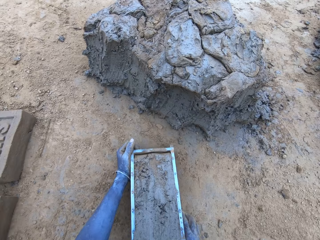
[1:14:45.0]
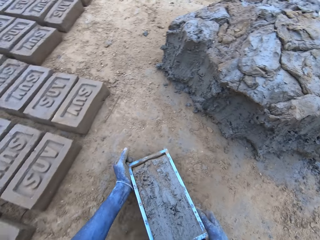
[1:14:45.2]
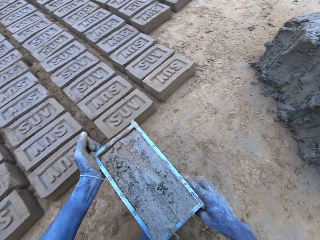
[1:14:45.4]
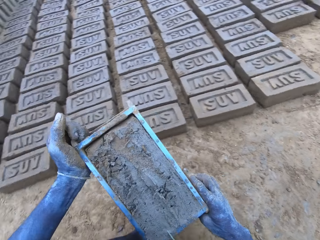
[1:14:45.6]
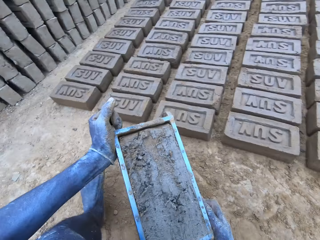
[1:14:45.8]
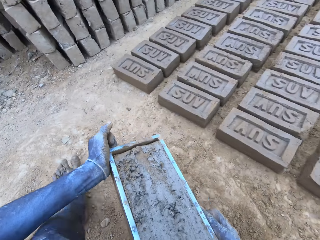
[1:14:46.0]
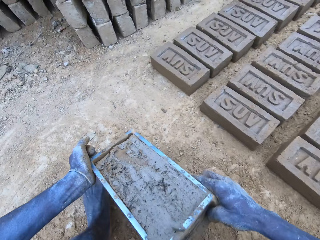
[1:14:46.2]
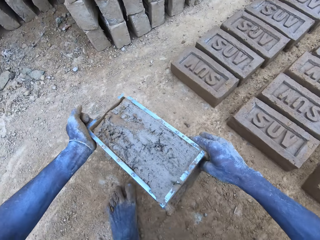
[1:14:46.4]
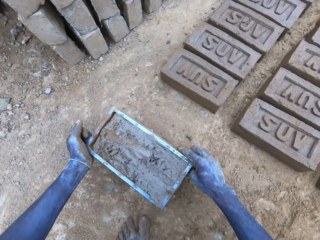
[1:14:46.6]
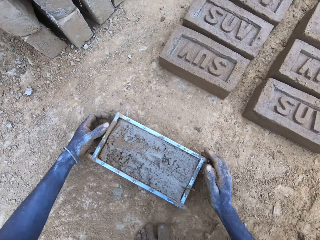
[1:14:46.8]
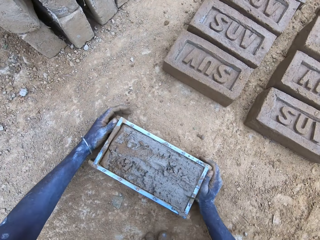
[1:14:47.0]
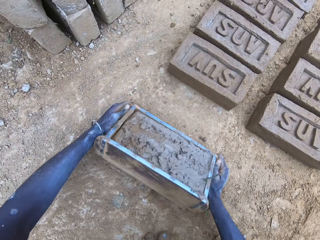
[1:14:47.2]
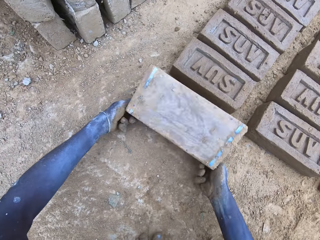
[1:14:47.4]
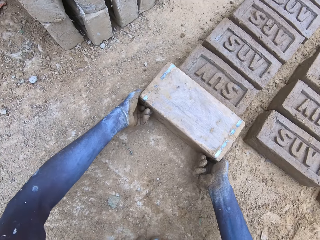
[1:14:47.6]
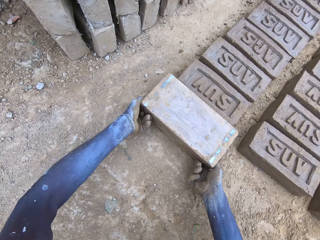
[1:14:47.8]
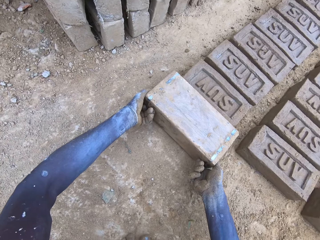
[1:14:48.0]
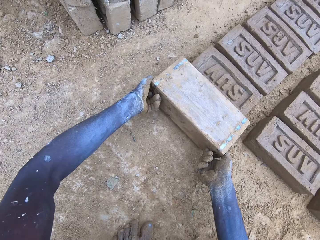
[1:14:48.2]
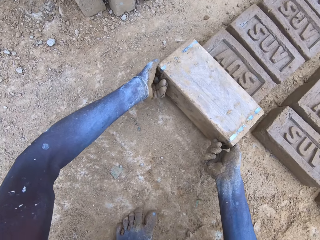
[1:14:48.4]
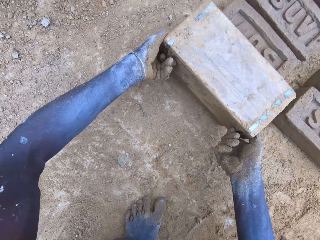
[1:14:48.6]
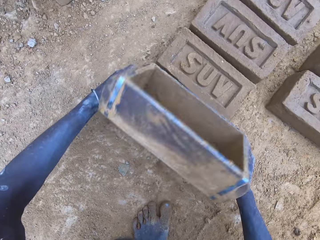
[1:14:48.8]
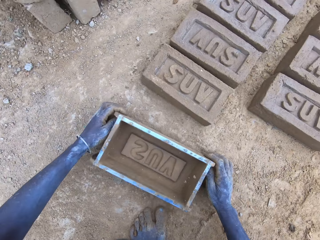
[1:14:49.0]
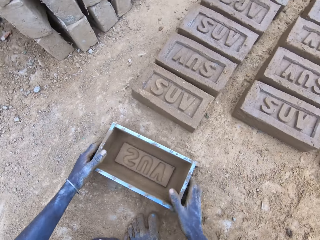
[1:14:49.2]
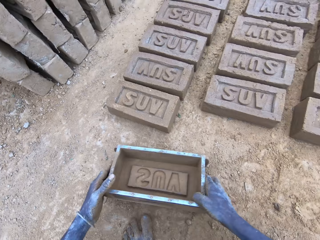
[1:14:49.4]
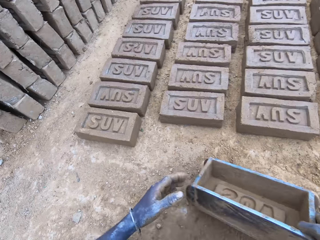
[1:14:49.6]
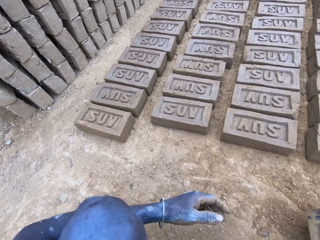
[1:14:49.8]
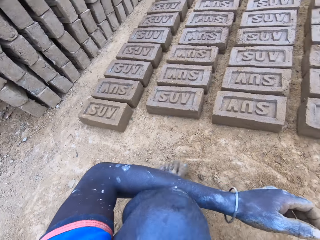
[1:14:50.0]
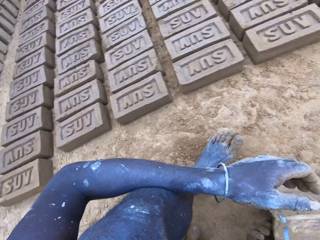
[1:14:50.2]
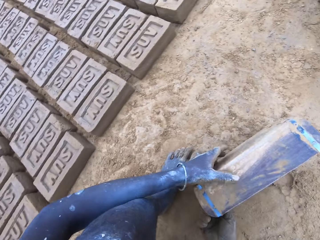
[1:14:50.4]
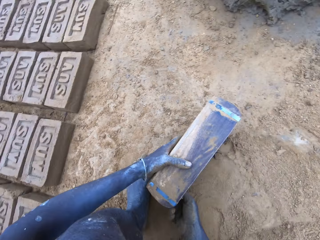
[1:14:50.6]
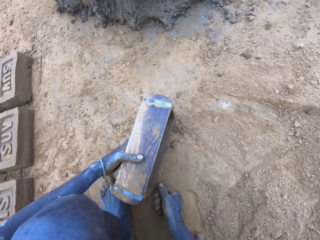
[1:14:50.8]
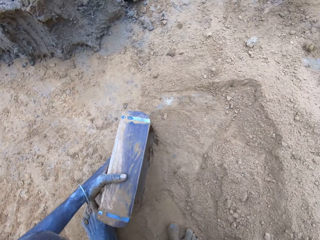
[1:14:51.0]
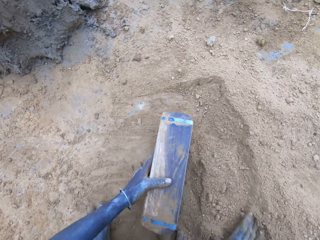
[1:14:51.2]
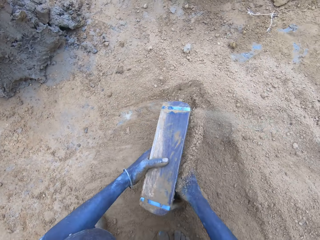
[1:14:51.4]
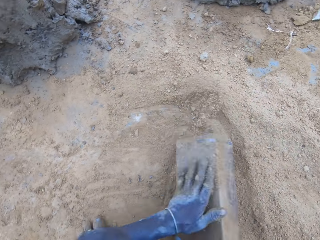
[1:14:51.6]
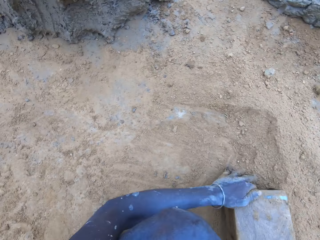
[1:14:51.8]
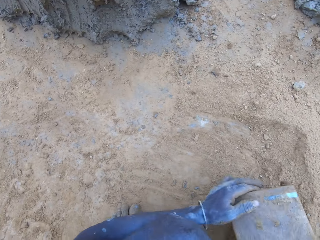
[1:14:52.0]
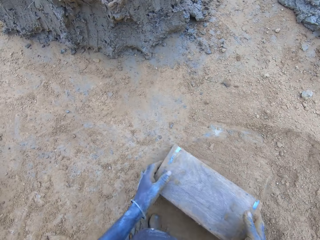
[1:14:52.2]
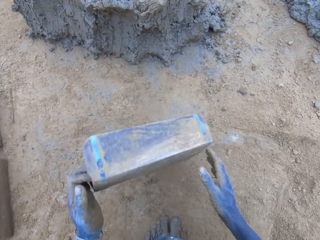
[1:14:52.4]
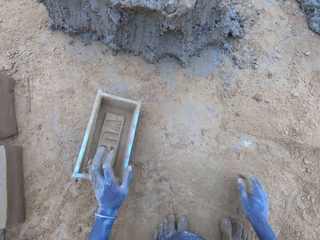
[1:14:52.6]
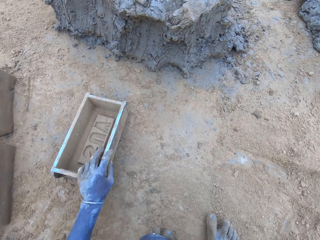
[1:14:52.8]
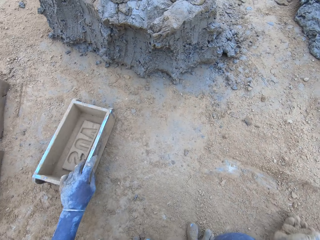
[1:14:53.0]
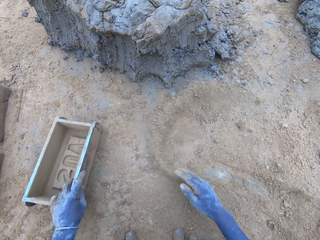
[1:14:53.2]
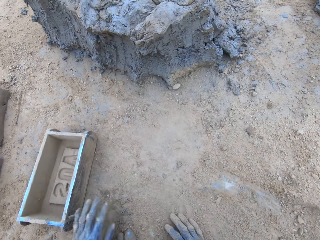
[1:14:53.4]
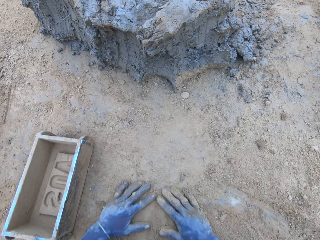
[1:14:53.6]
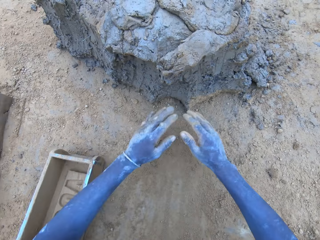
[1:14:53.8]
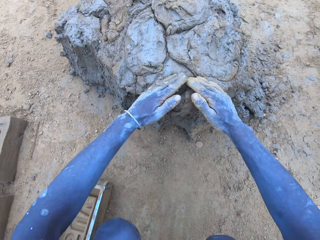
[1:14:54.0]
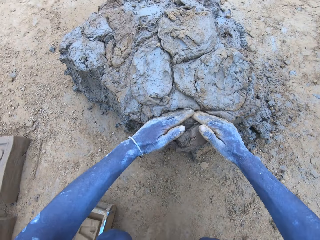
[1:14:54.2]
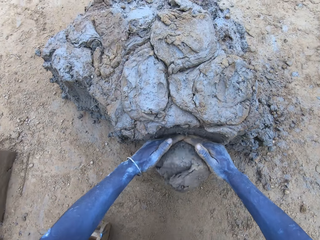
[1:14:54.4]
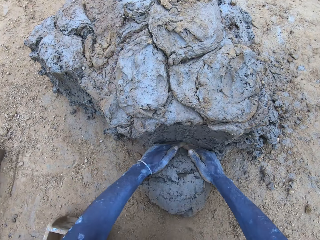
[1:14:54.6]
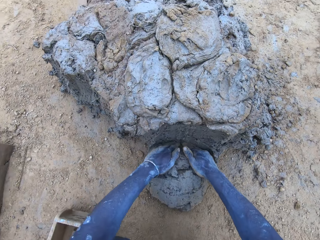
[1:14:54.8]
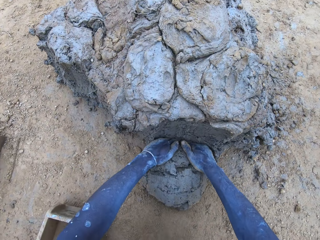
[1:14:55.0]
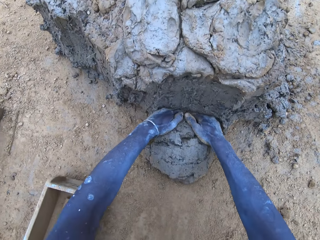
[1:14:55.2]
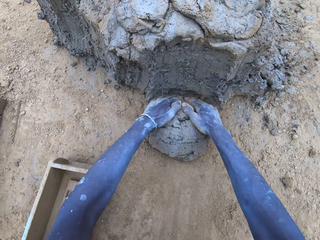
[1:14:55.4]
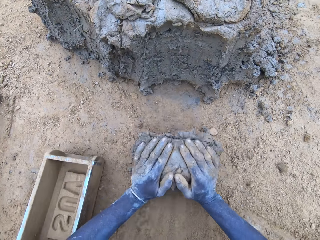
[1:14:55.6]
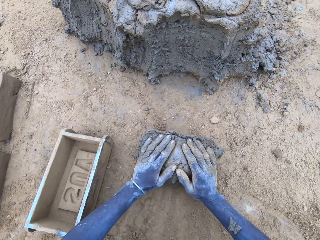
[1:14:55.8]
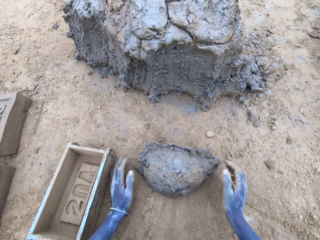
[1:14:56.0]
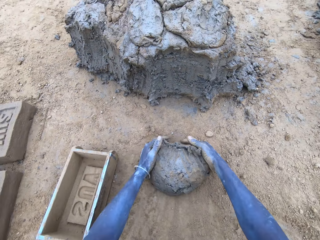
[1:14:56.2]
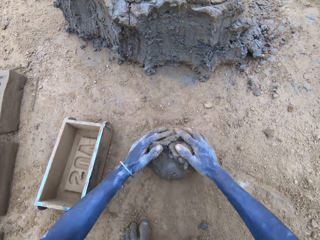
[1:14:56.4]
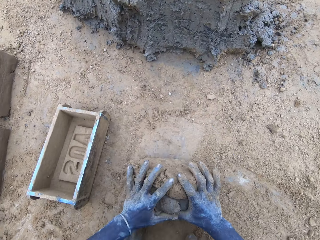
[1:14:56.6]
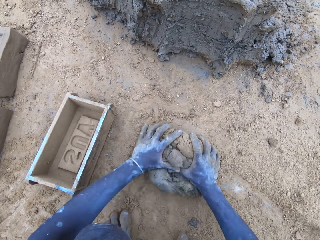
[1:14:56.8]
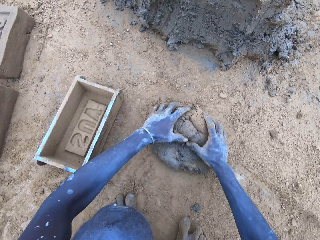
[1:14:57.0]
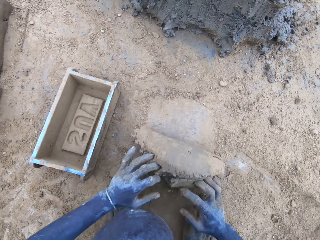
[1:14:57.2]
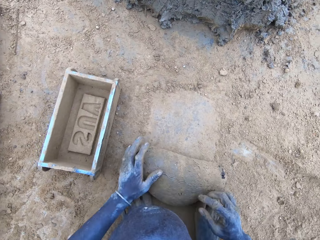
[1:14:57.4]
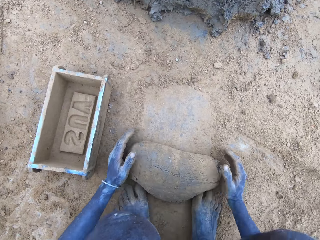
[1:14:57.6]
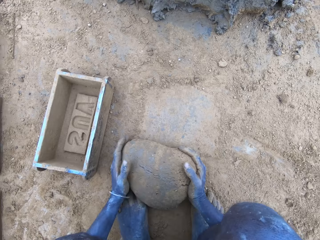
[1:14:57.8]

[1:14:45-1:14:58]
The camera wearer holds the brick mold. They lift up the mold box. They hit the mold box on the ground. They put the brick on the ground. They turn the mold box upside down. They remove the mold box from the brick. They put the mold box on the ground. They drag the mold box on the ground. They sprinkle sand into the mold box. They put the mold box on the ground. They spread the sand with the hands. They cut the mud. They scrape mud. They mold the mud. They roll the mud on the sand.

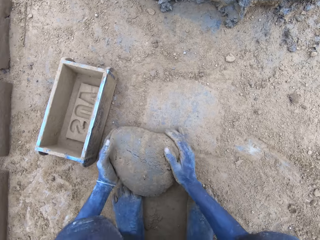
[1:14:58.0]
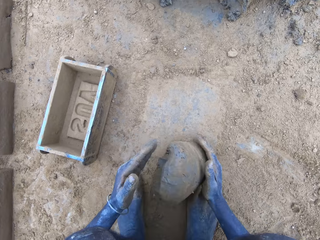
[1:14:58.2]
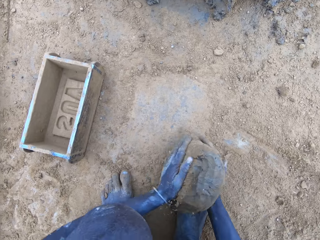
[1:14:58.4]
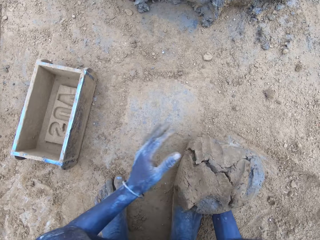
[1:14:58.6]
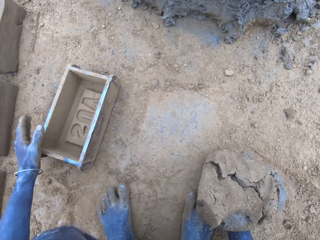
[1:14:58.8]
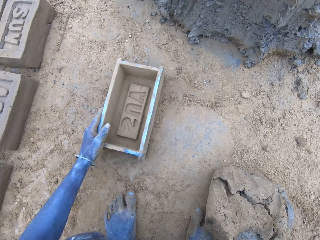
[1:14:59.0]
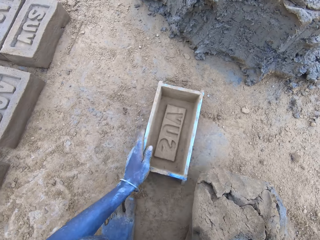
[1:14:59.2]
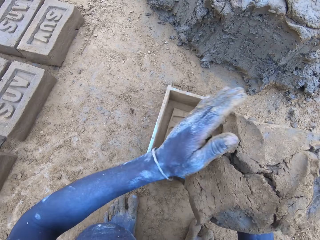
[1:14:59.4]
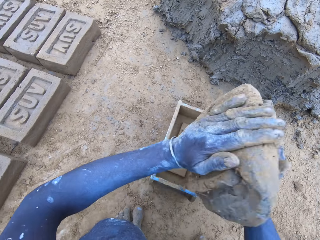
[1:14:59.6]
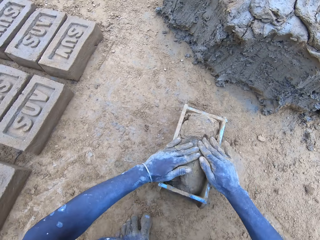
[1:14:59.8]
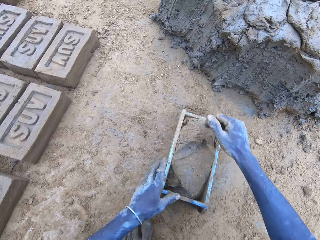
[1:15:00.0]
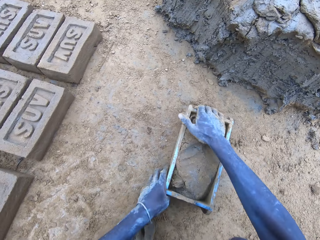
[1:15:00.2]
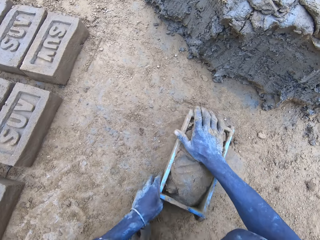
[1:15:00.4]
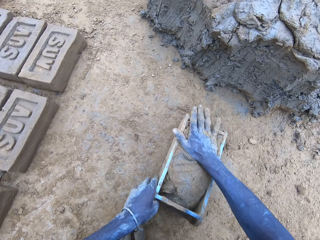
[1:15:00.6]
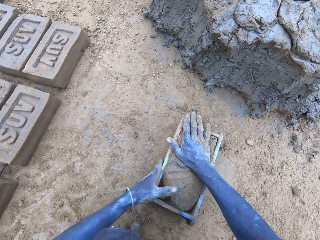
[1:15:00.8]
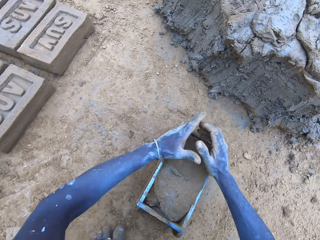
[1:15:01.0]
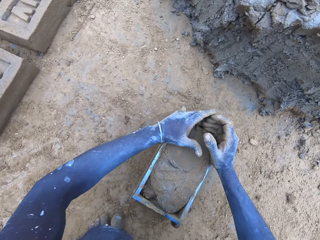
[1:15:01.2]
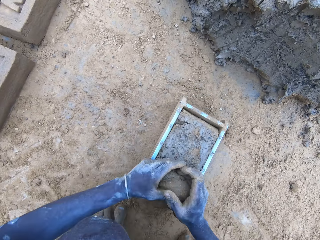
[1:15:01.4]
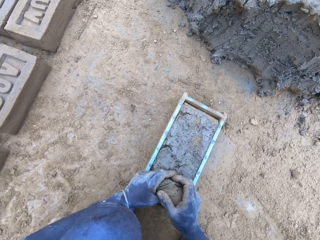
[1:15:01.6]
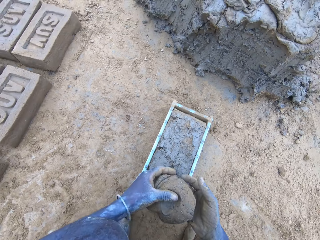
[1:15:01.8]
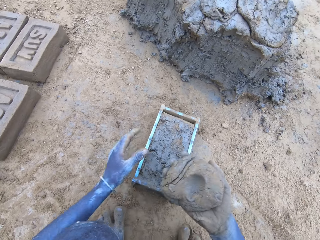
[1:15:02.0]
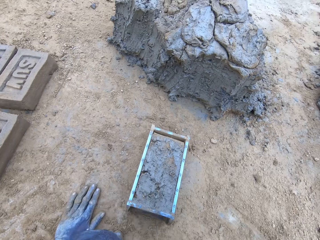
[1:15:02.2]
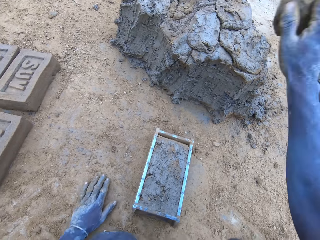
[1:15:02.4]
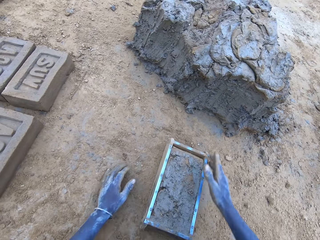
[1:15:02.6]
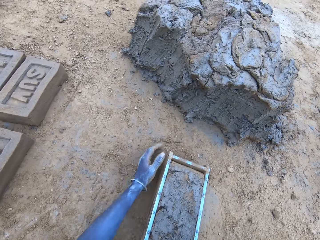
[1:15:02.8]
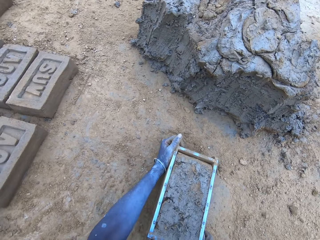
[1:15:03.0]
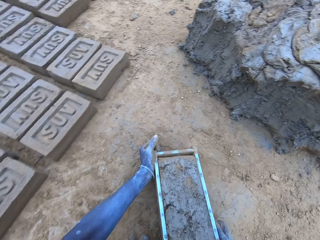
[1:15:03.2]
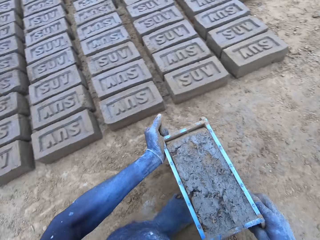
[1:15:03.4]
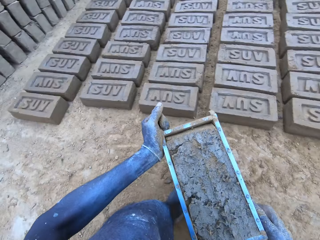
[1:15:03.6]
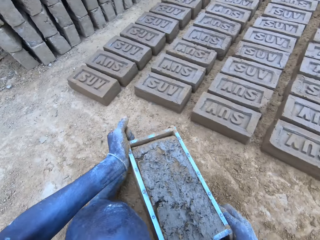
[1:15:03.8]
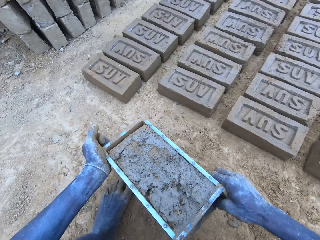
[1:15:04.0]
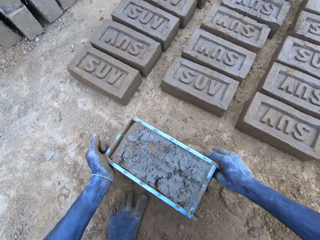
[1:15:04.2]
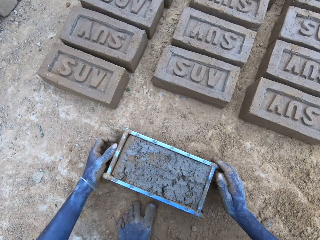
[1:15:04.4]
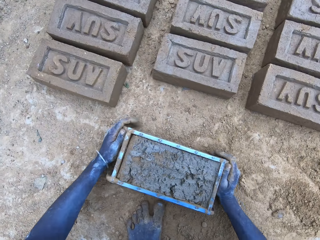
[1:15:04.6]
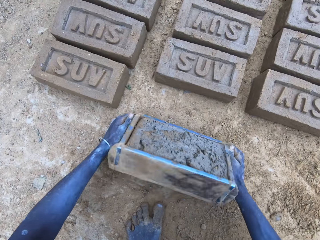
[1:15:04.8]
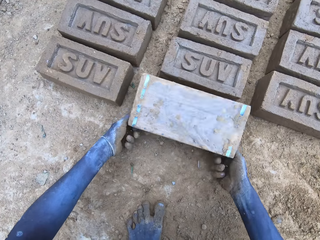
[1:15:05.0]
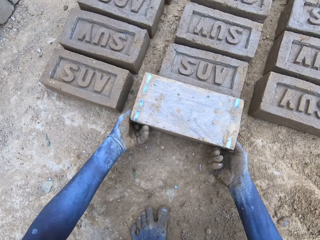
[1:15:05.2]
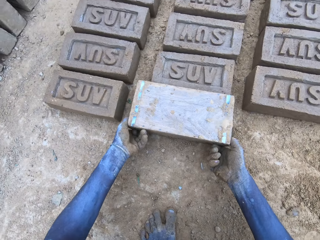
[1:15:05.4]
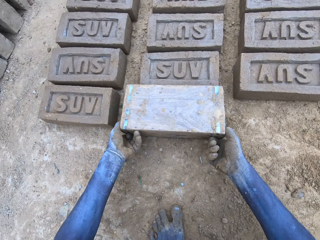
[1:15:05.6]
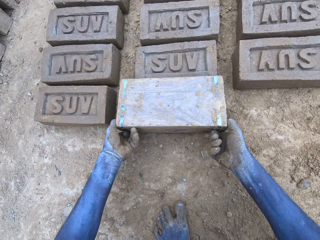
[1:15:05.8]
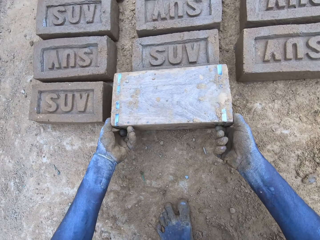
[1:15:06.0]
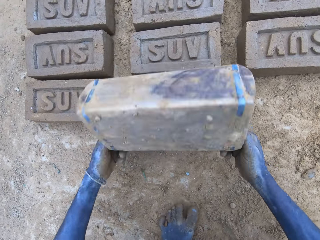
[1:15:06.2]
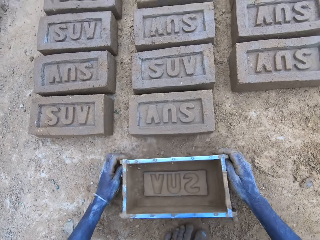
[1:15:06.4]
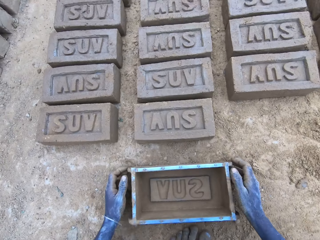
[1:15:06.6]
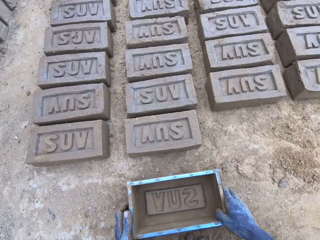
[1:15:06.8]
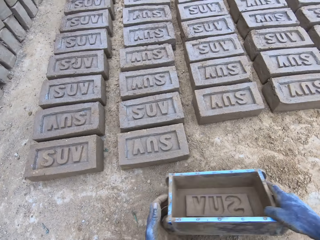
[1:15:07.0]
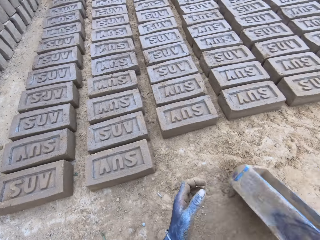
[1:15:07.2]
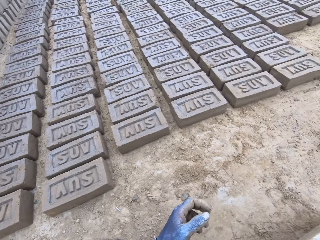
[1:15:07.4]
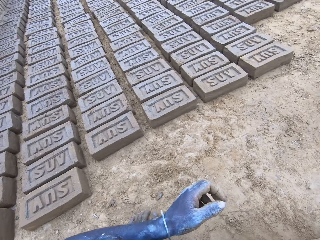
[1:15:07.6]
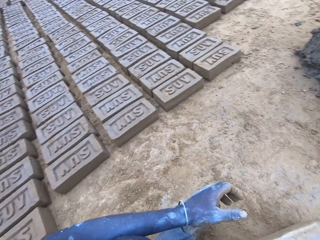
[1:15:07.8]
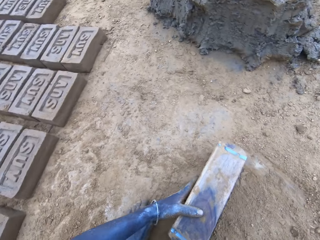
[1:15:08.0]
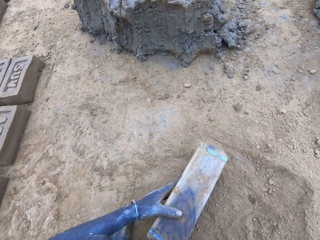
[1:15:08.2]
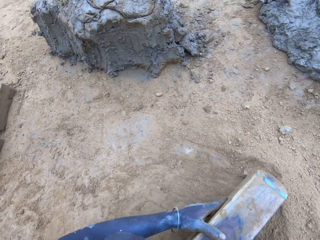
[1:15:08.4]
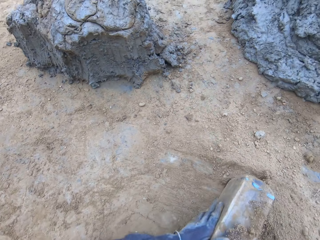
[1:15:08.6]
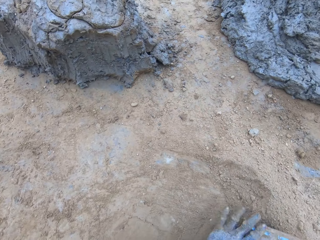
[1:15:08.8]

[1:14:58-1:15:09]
The camera wearer pulls the mold box. They put the mud in the mold box. They press the mud in the mold box. They scrape the surplus mud from the mold box and drop it. They stick the mud to the mud. They lift up the mold box. They put the brick on the ground. They hit the mold box on the ground. They turn the mold box upside down. They remove the mold box from the brick. They put the mold box on the ground. They drag the mold box on the ground. They put soil in the brick mold.
